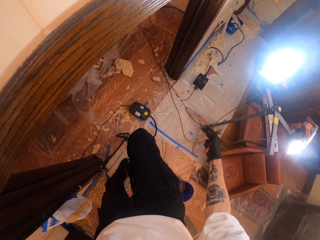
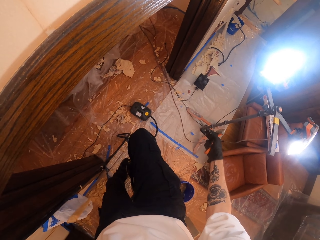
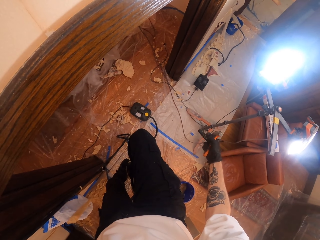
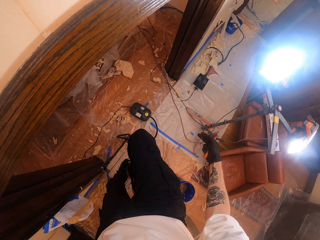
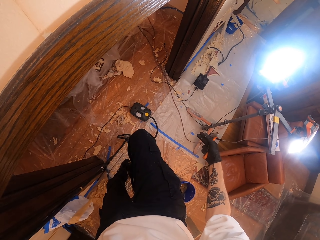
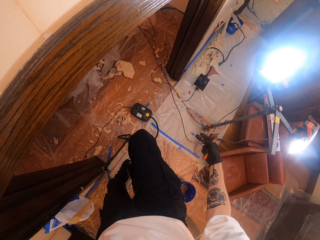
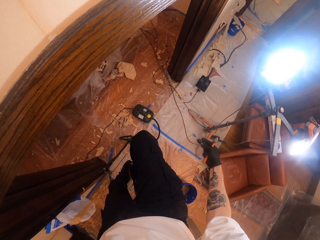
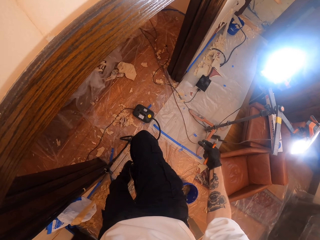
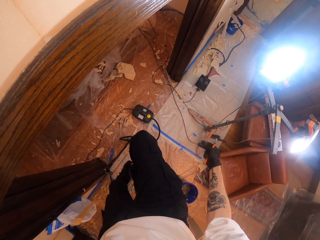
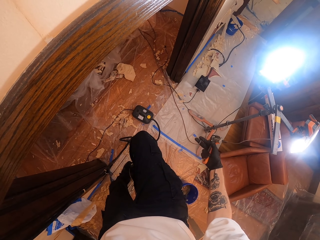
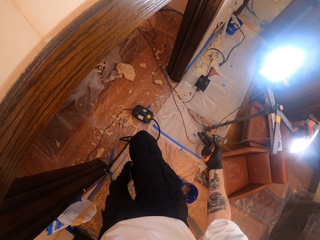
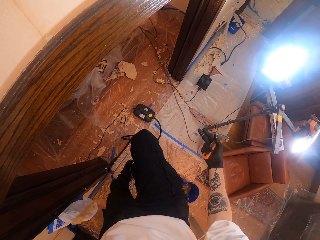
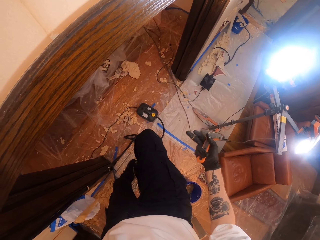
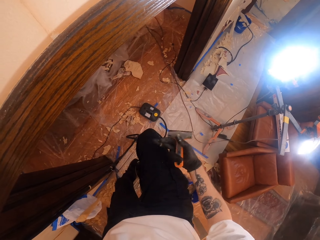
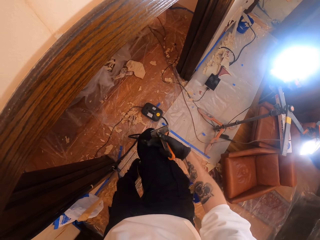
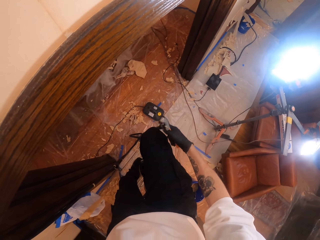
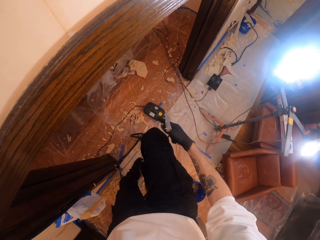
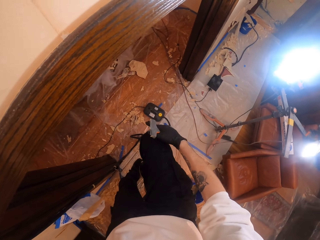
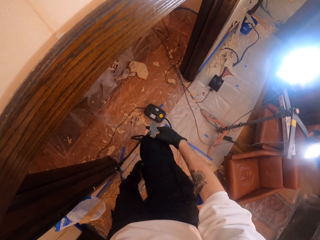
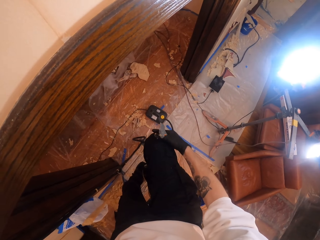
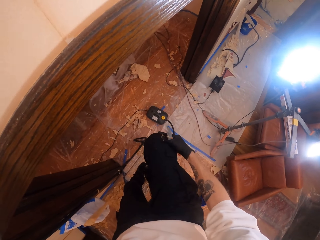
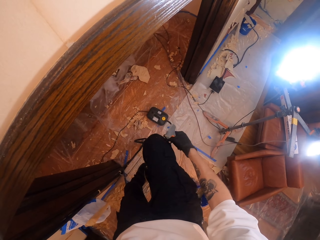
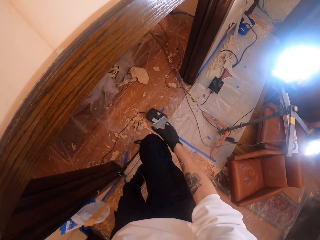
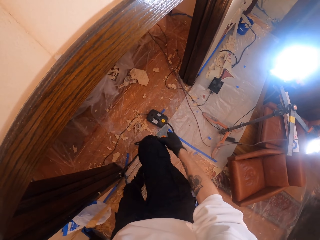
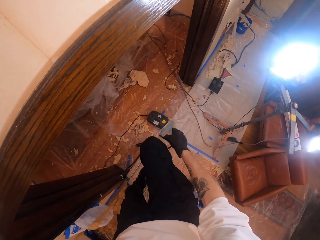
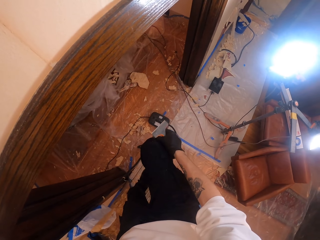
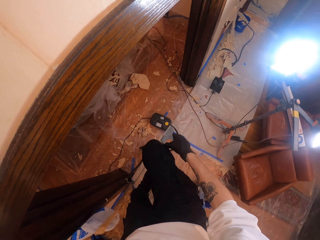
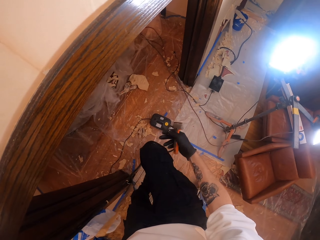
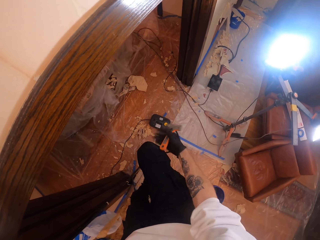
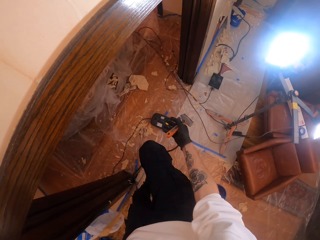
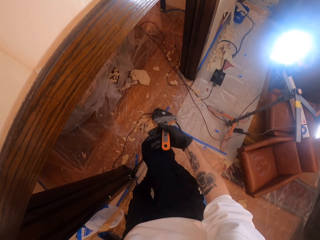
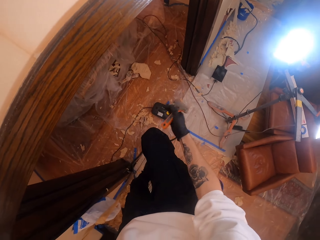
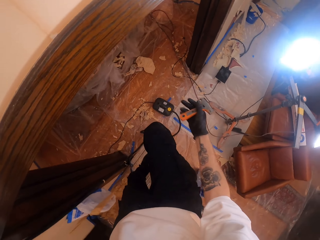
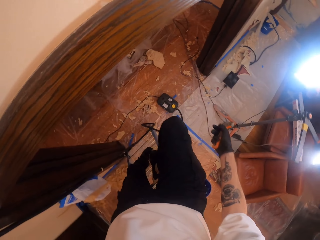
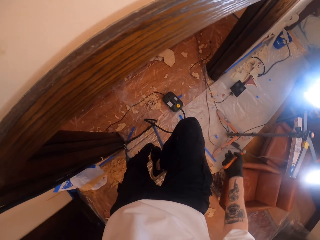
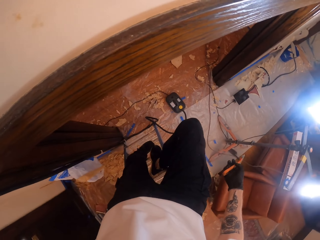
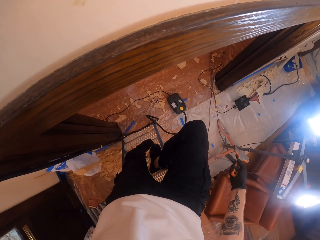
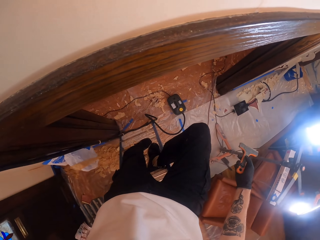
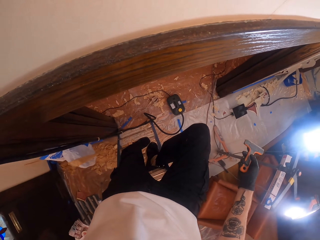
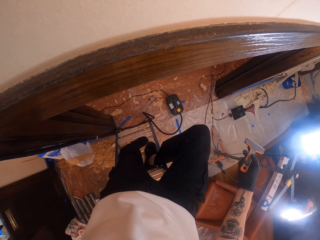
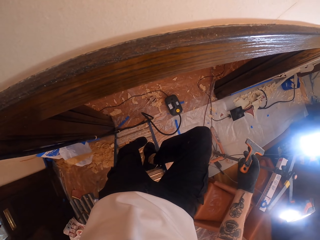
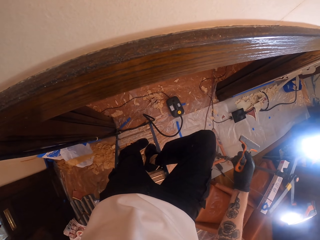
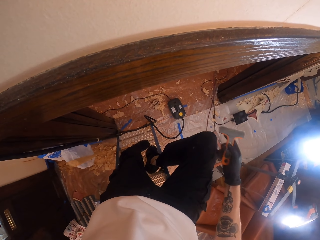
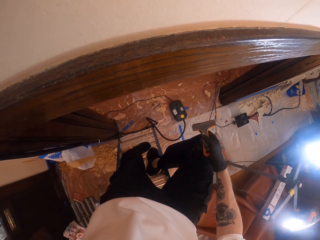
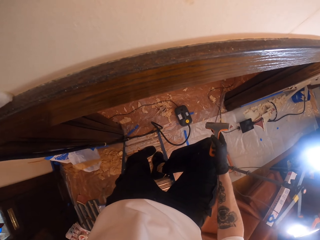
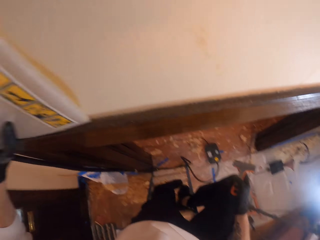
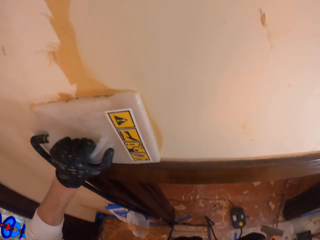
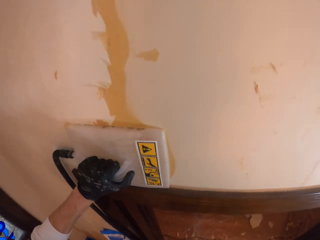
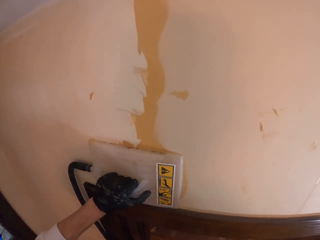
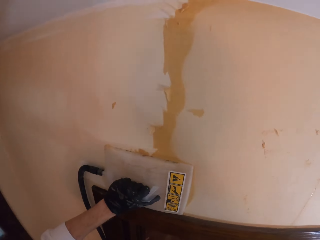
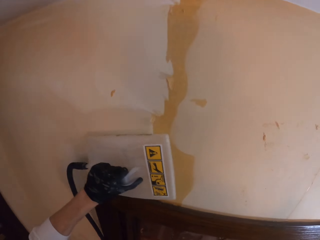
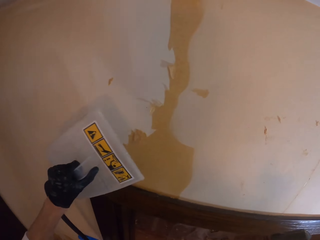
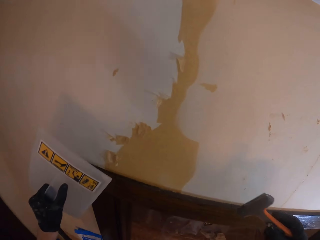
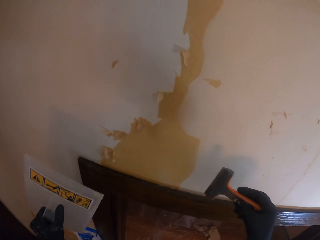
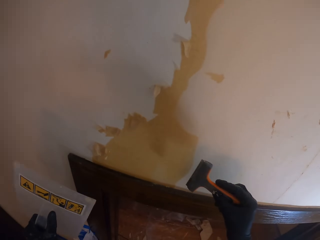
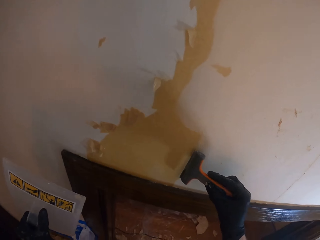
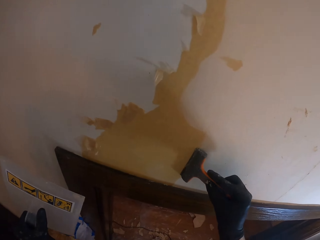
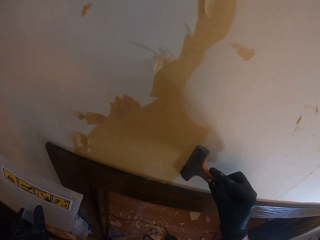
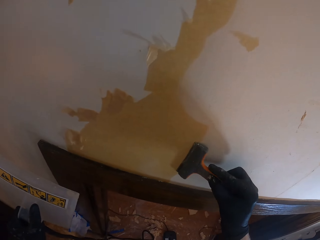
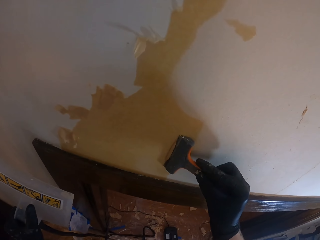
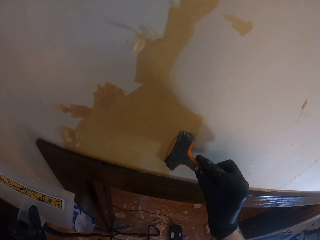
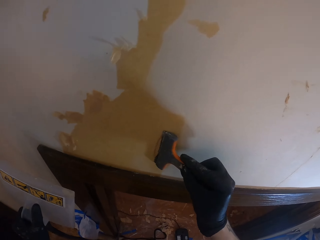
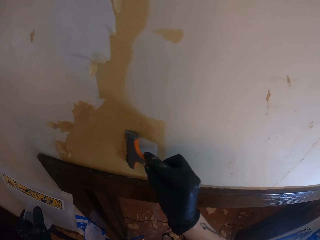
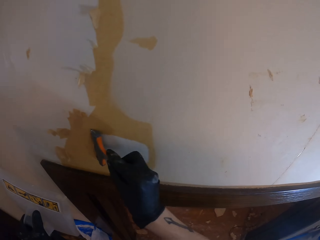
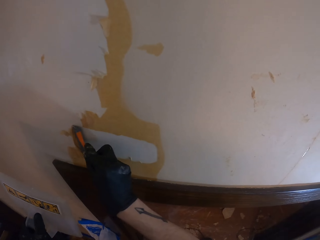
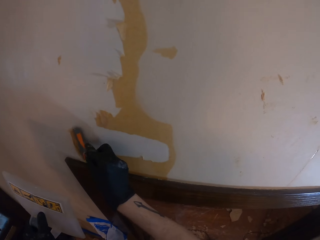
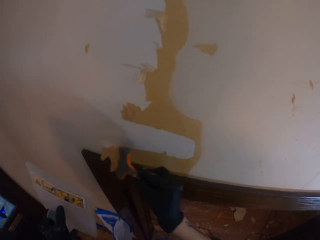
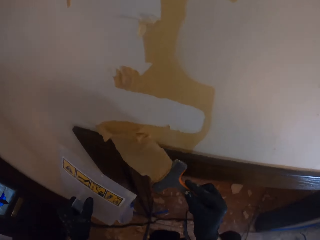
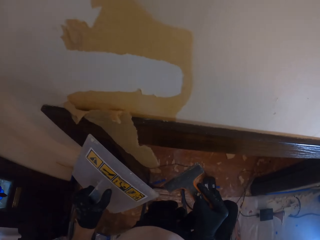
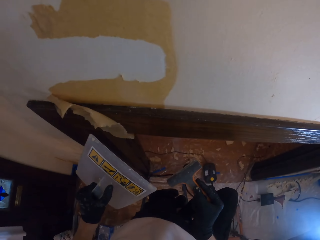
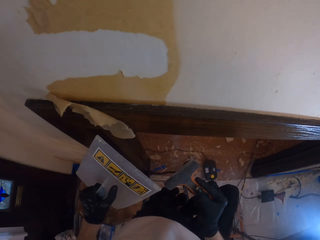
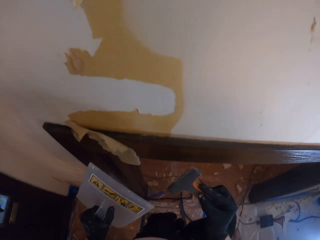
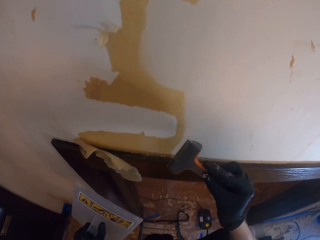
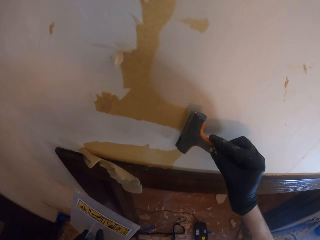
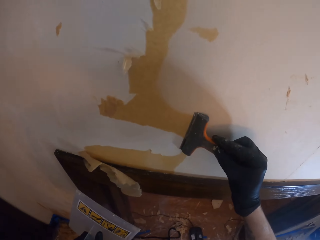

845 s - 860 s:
The camera wearer wipes his fingers on his trousers. He stares down. He removes the steam paint remover off the wall with his left hand. He scrubs paint off the wall with his right hand with a scraper.

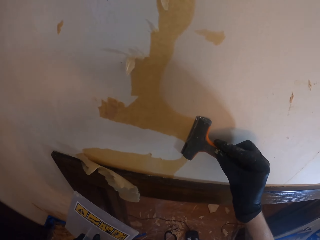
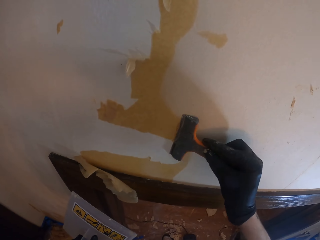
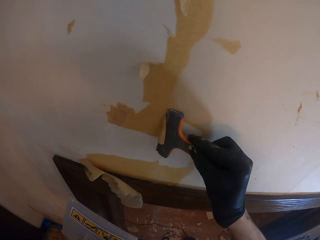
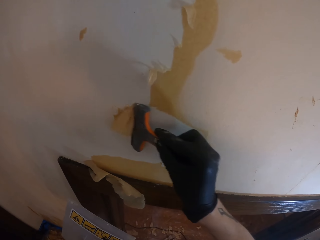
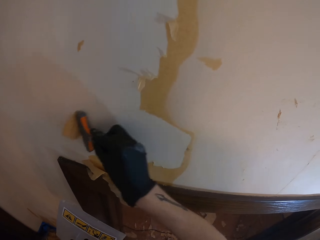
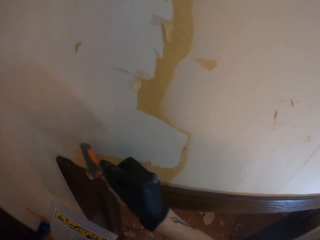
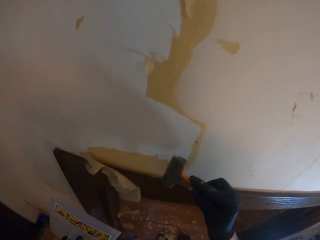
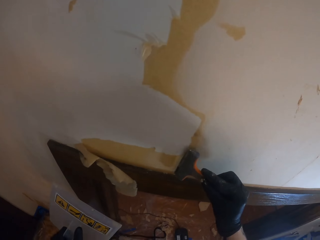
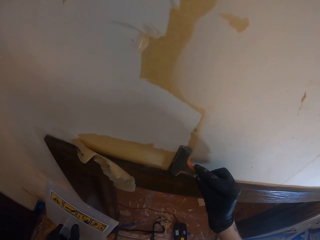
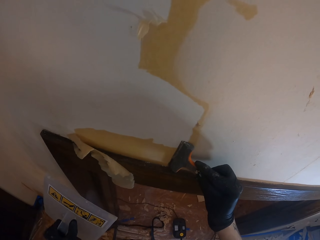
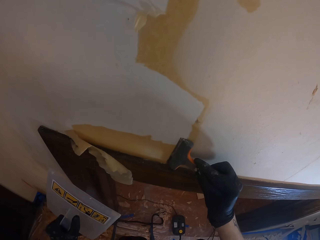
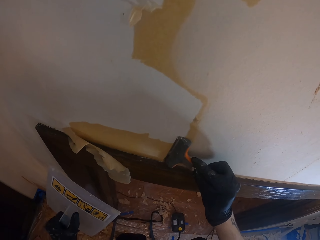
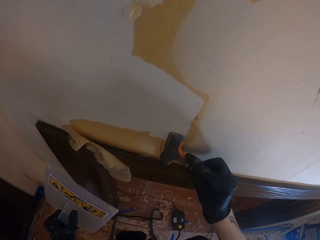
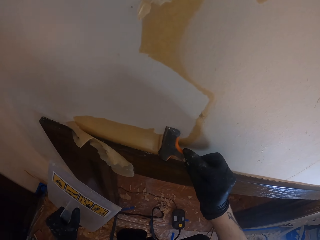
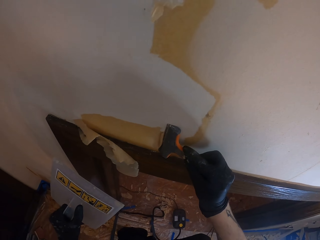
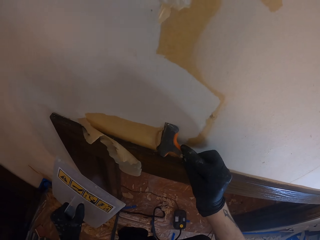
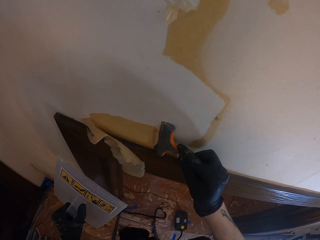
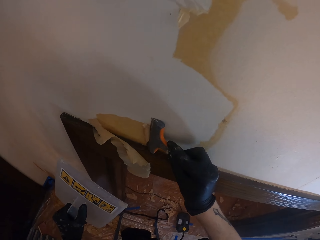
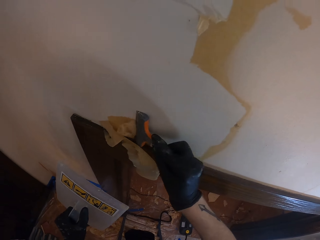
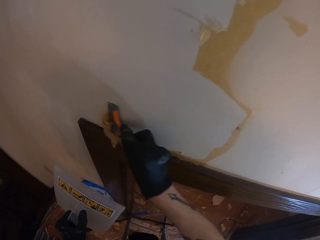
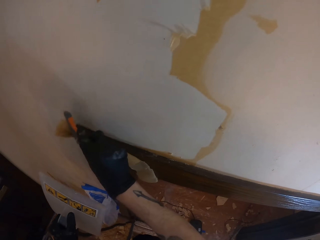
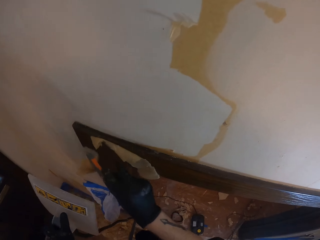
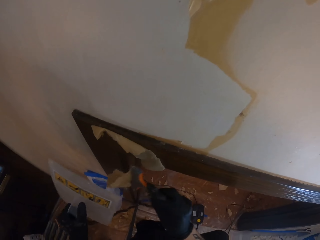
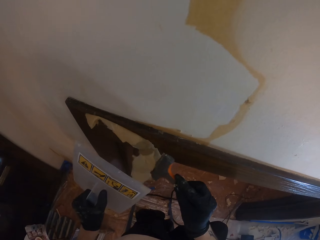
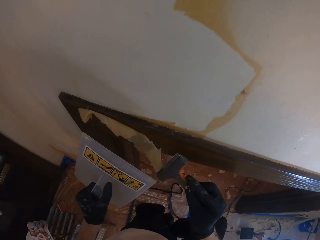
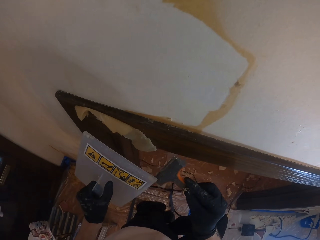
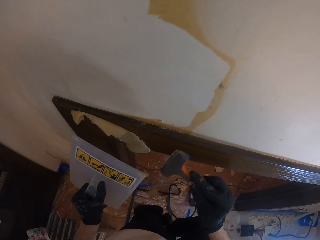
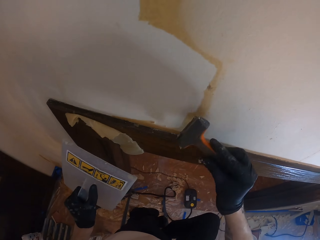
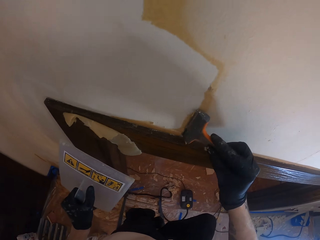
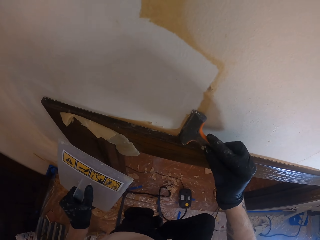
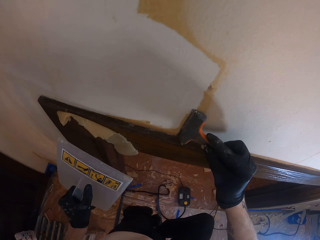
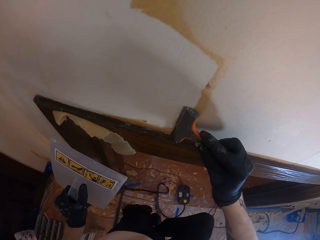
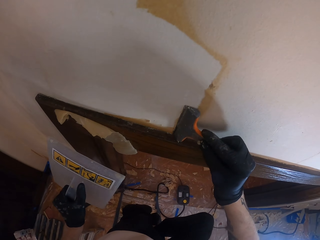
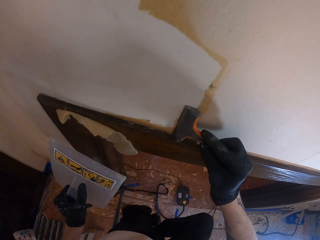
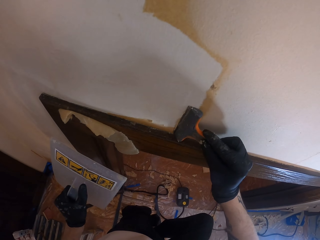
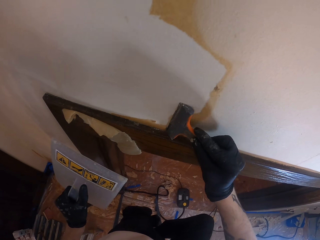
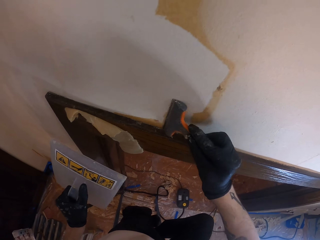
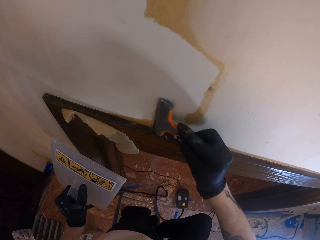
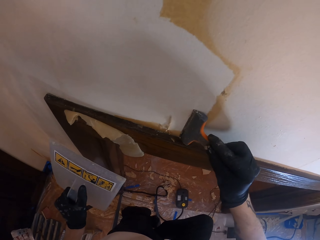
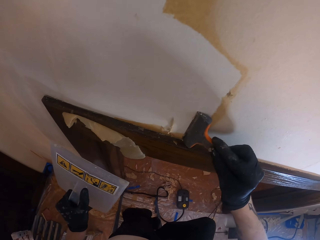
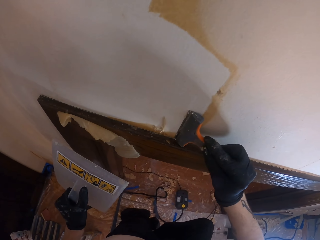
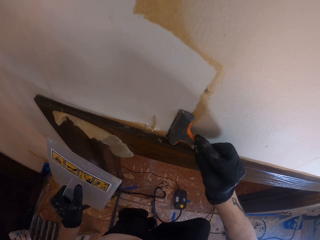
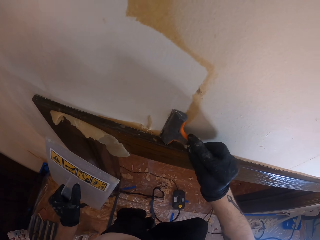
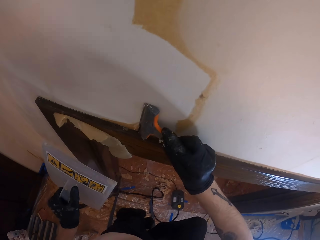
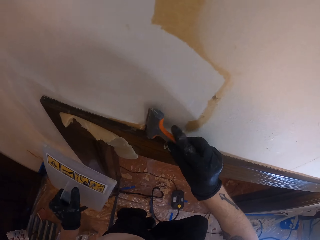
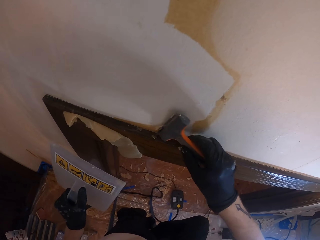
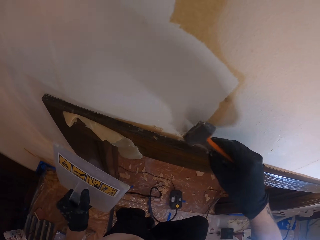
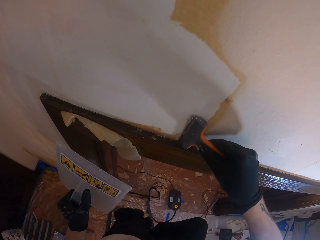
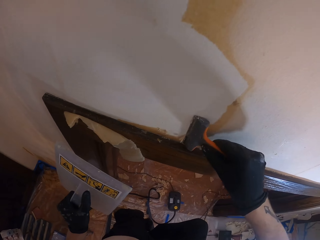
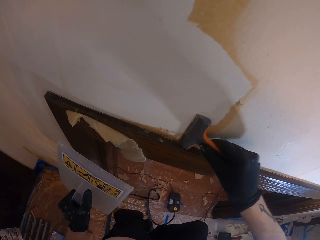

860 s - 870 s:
The camera wearer removes the excess paint off the scrubber with the steam paint remover edge. They scrub paint off the wall with the right hand.
